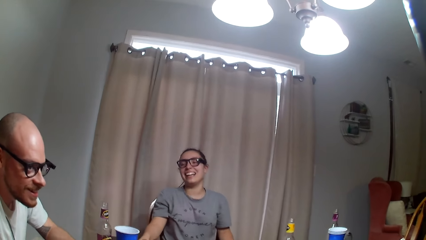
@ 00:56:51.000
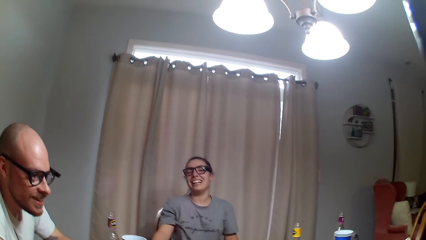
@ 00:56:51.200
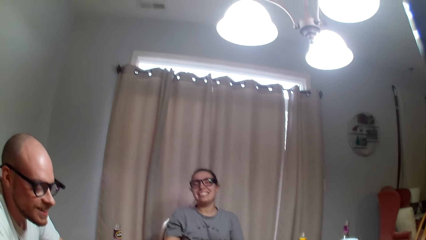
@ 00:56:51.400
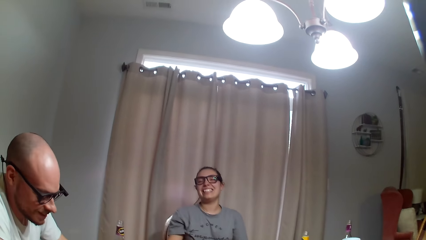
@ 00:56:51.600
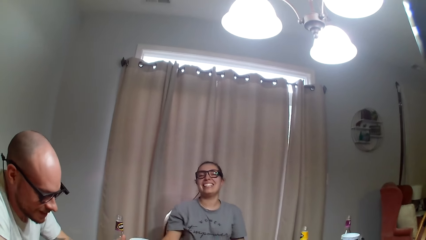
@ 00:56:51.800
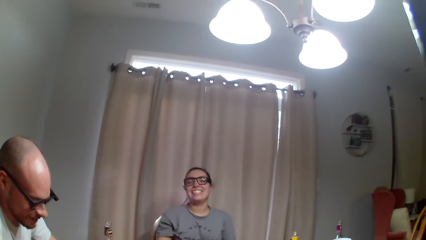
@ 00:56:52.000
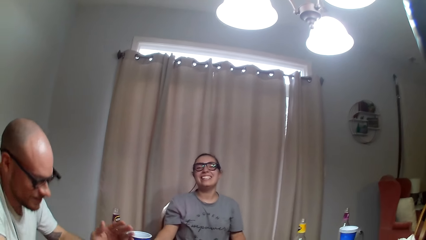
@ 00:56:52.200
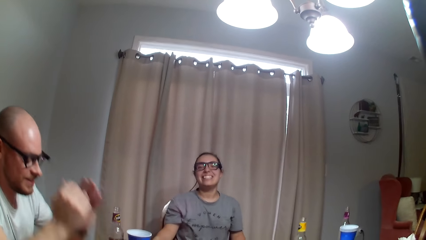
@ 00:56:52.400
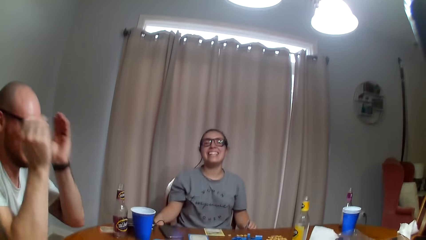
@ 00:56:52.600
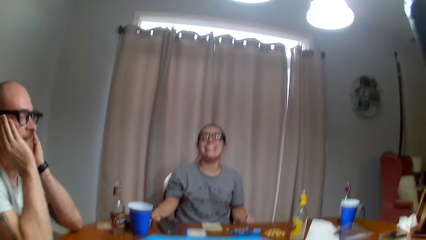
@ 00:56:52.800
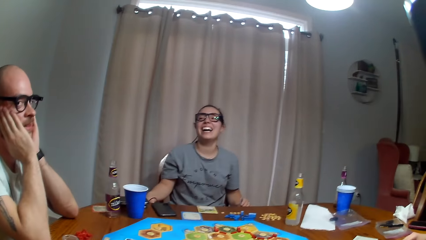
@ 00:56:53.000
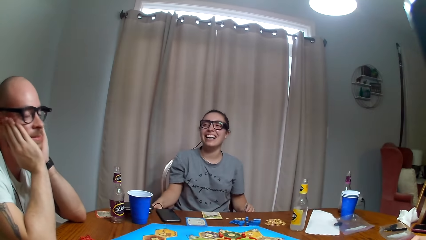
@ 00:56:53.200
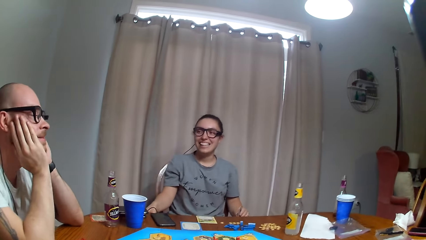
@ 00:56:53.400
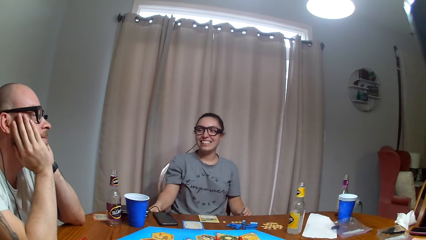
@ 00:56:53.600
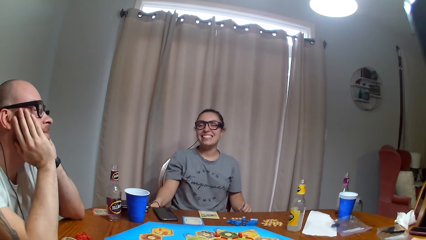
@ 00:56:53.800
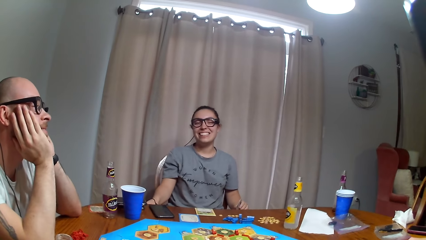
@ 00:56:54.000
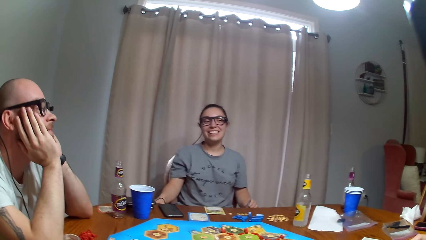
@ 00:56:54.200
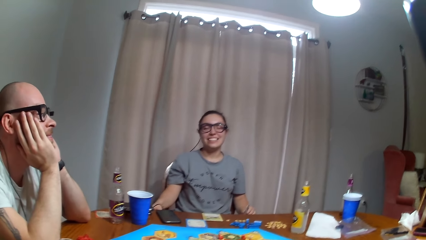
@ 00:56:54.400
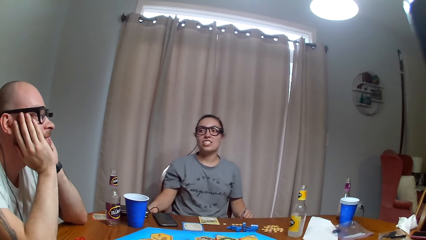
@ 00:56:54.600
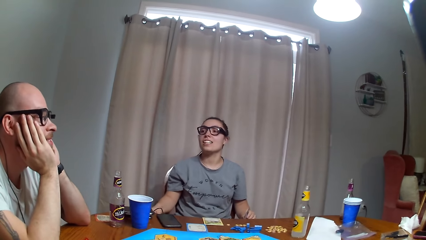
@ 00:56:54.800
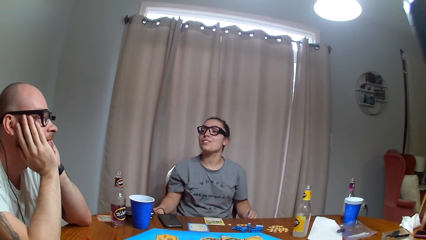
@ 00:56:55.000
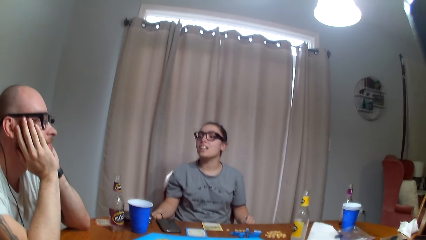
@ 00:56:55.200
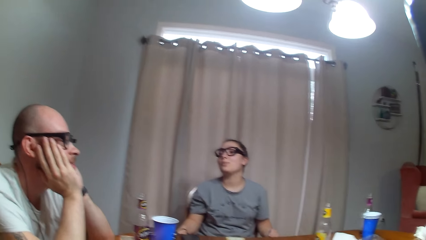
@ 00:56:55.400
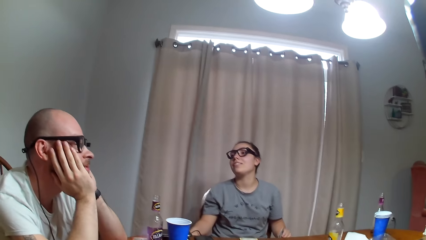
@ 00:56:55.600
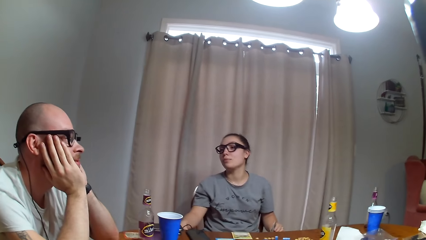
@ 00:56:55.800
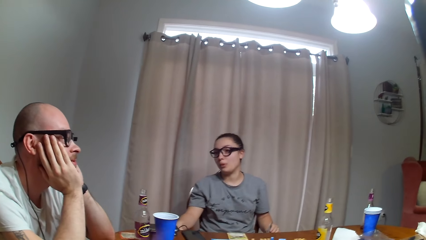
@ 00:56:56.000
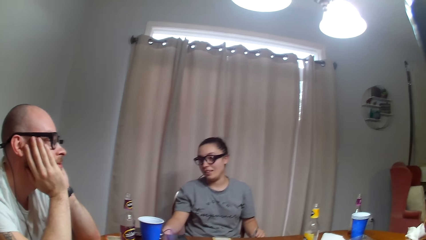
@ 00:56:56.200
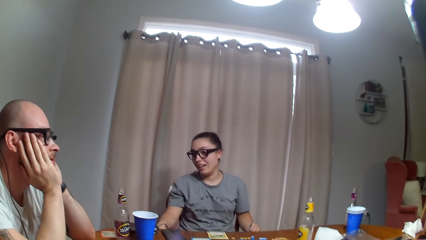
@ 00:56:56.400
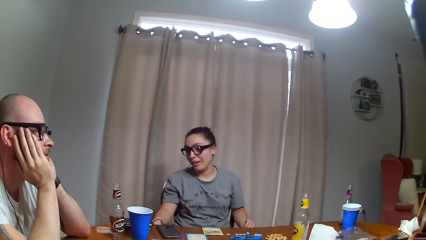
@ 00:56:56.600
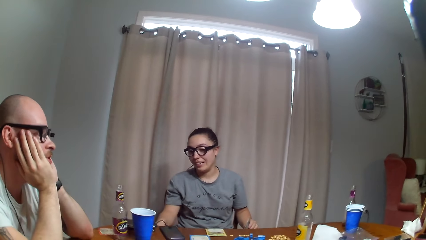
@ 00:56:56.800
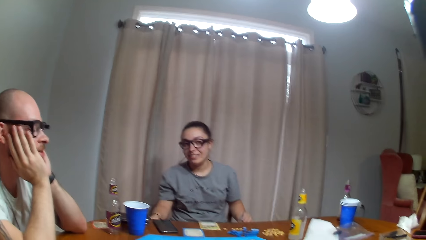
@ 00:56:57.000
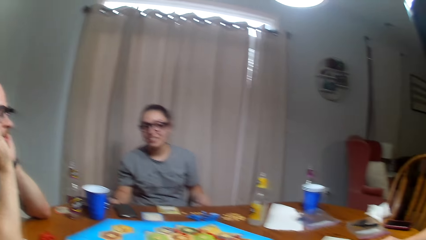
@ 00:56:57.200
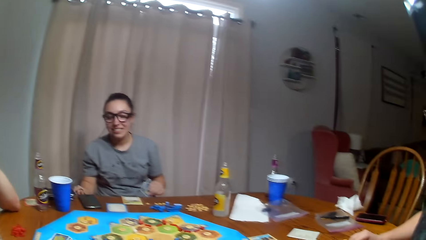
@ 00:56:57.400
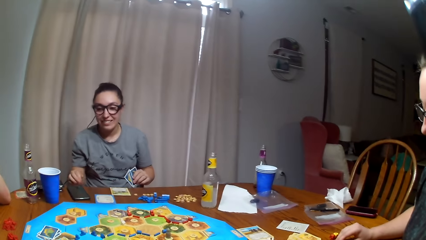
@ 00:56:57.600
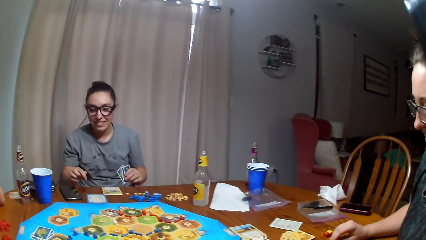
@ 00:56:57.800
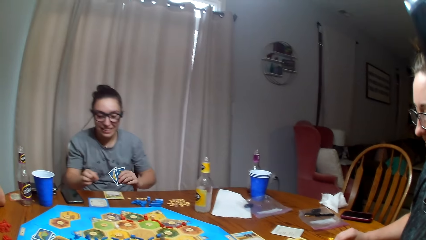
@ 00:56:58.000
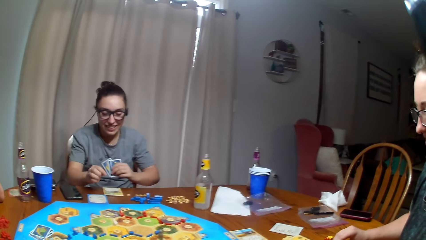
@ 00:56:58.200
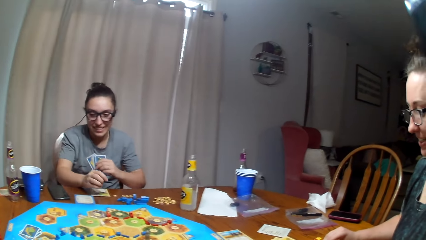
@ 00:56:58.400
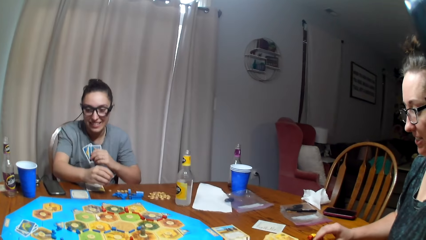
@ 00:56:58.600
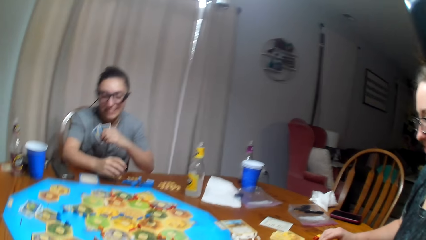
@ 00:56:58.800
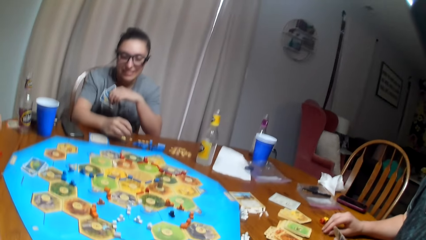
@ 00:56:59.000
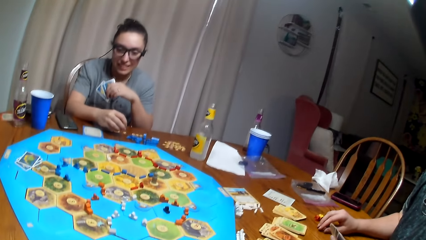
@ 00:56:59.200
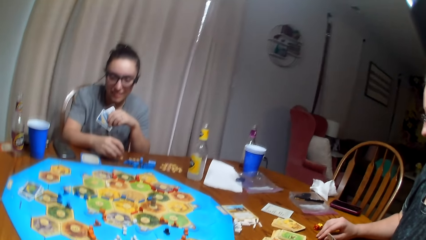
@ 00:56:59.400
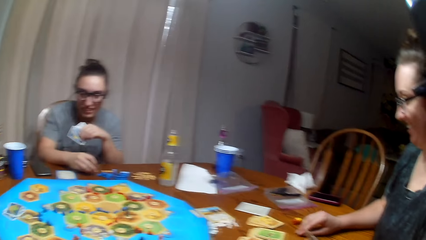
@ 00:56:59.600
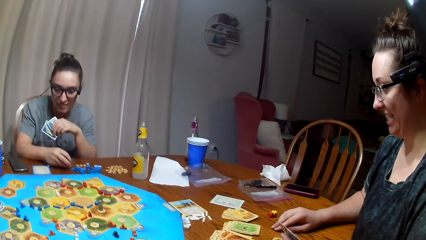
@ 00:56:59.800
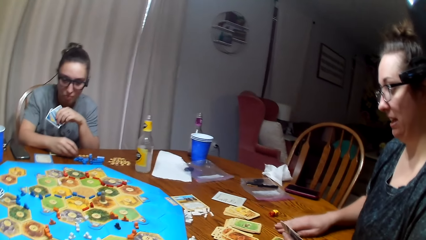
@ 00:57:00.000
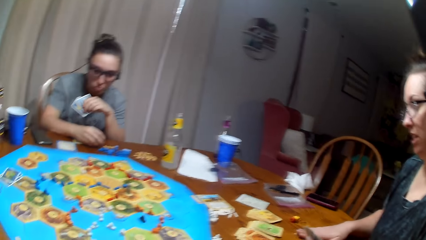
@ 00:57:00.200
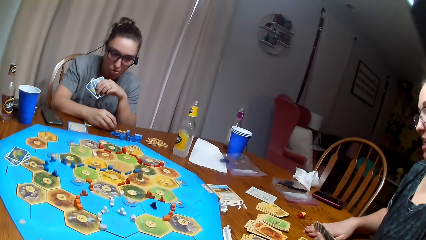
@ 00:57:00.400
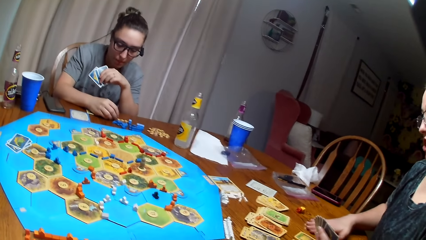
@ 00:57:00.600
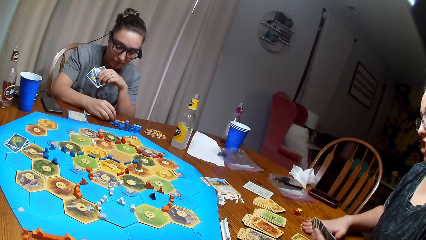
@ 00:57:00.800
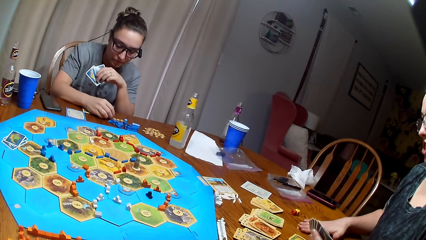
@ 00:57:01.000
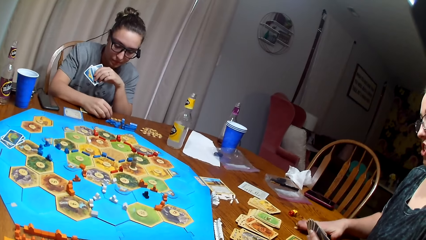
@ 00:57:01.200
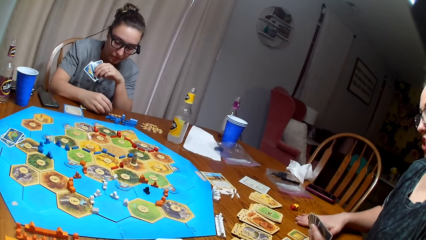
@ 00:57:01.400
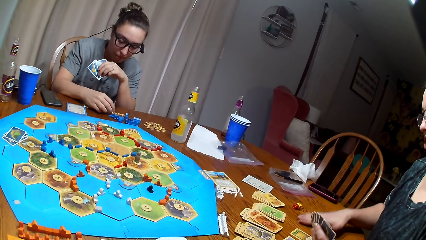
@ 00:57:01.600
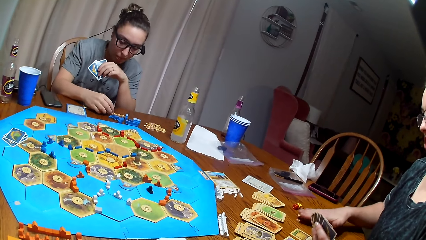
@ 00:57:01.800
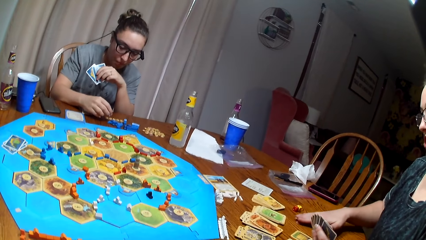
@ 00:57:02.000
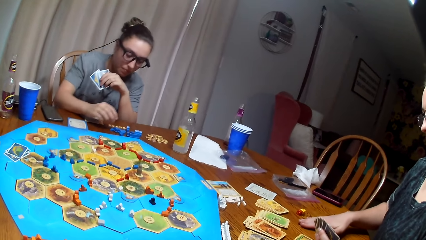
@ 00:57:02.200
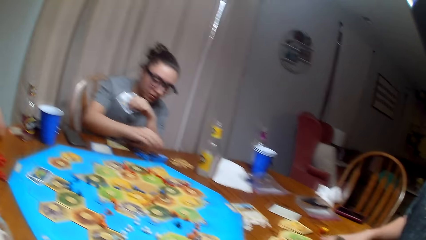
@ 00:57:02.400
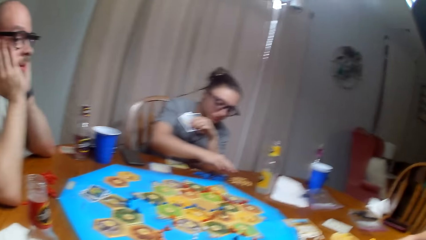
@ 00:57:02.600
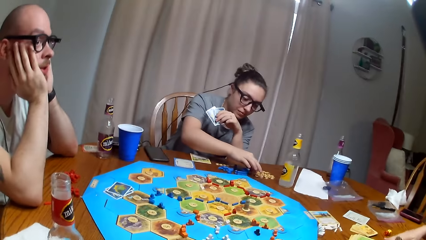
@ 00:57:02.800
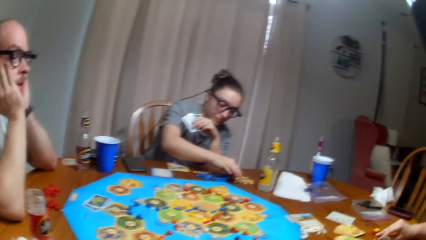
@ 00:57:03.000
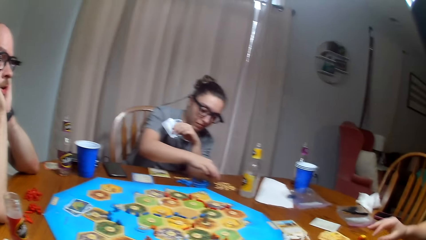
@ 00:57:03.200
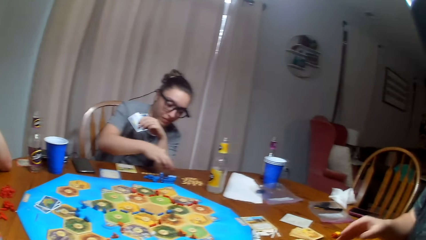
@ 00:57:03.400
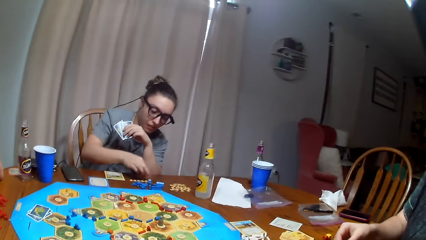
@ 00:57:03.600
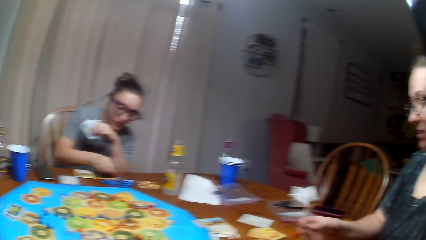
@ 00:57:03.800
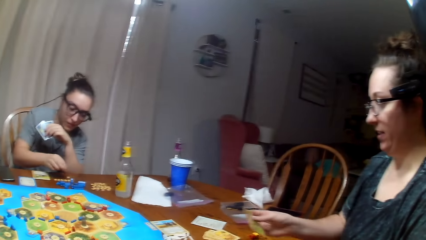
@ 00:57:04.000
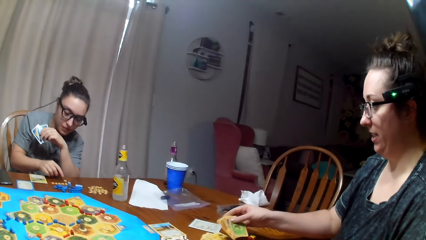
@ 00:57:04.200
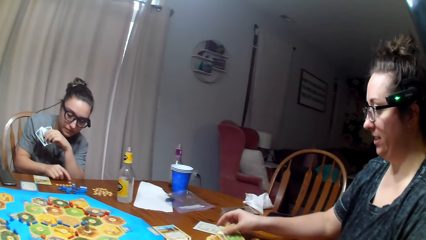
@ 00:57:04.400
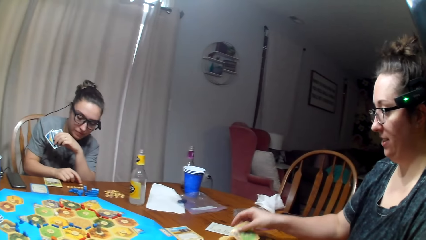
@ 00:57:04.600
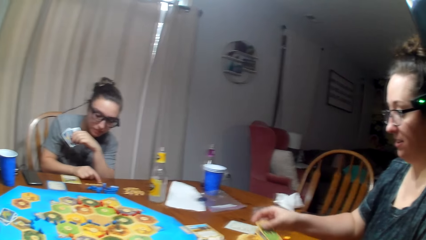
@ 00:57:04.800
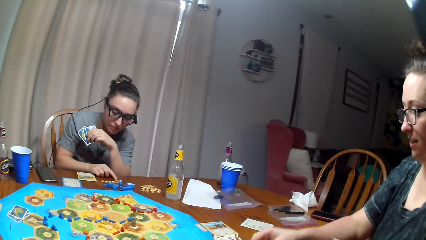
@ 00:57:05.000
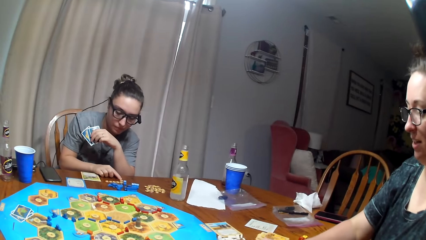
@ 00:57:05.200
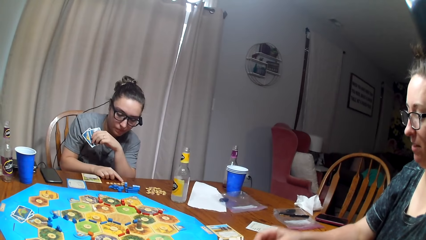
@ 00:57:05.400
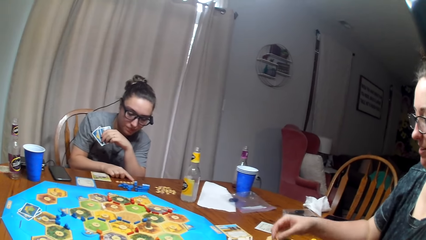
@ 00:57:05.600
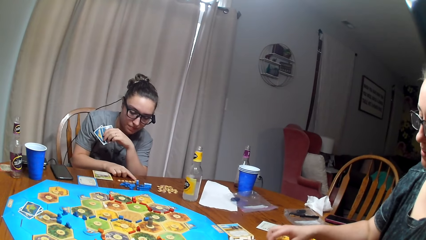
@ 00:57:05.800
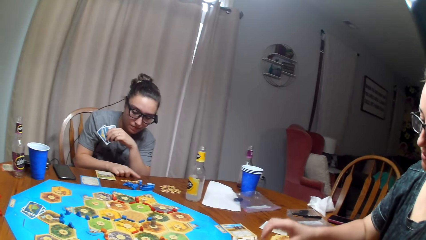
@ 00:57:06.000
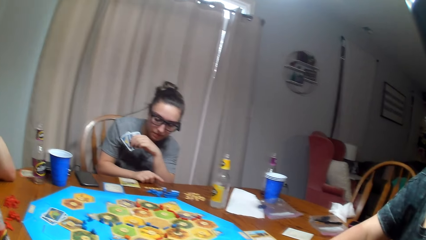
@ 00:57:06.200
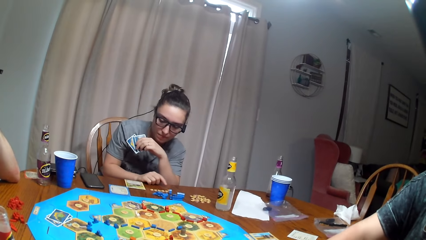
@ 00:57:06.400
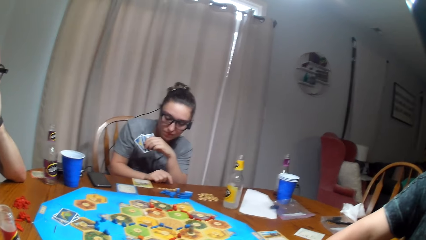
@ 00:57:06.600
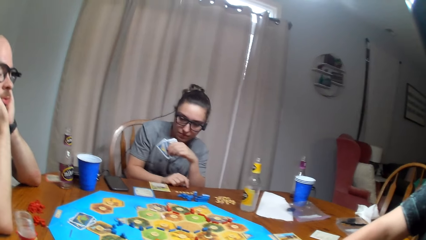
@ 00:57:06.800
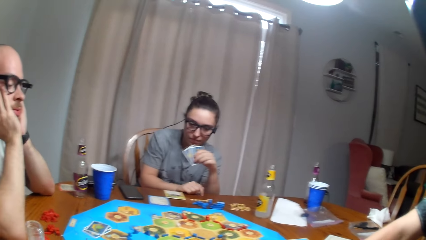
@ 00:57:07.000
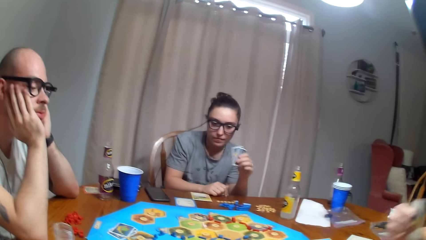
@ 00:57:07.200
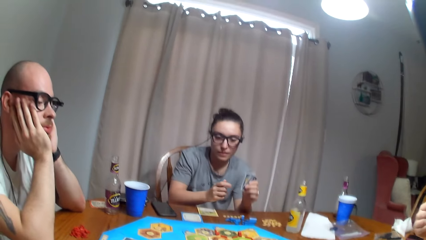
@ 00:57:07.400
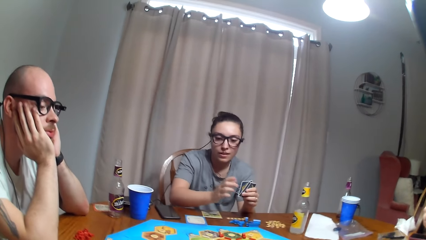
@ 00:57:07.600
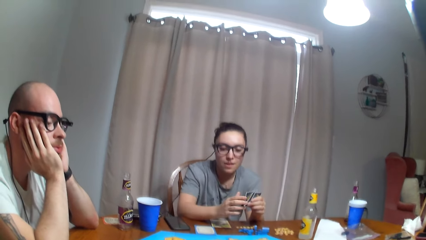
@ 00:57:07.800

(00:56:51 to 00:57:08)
A man holds the face. A person dialogues with the man. A woman hits the table. The woman dialogues to the man and counts something on the table. Another woman moves something. A woman picks up the cards.
